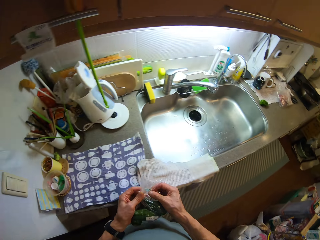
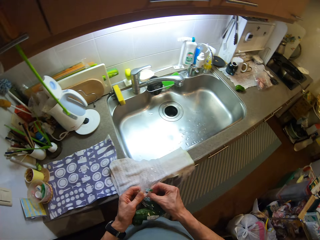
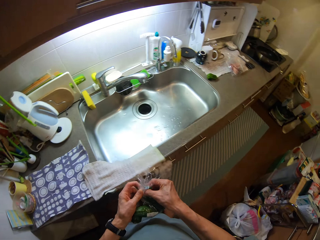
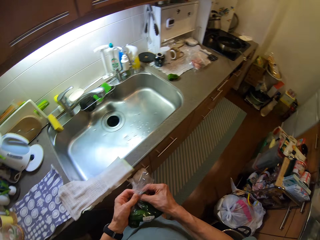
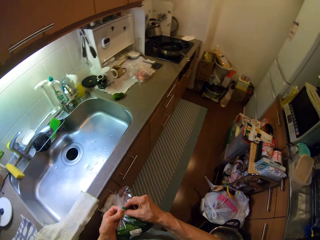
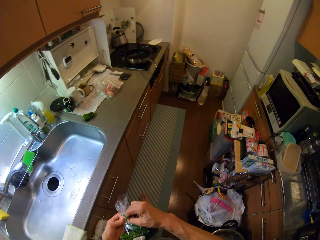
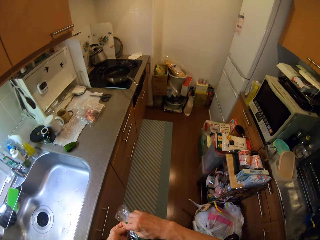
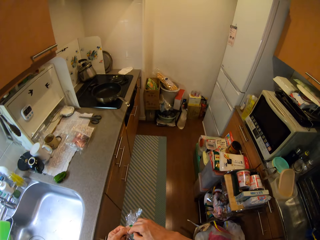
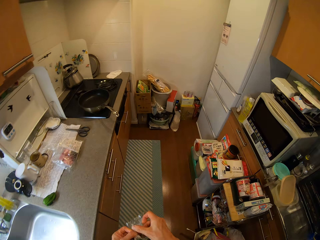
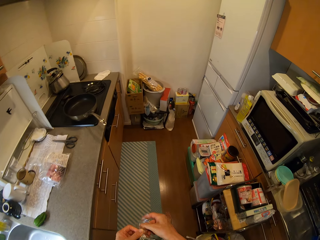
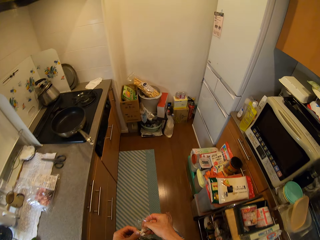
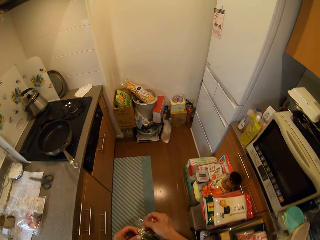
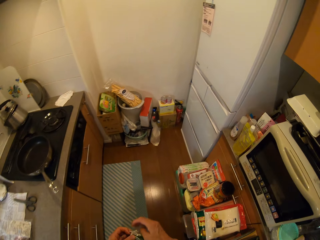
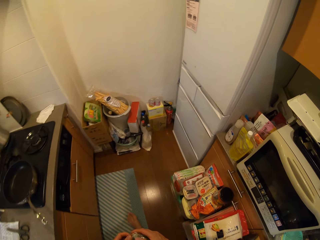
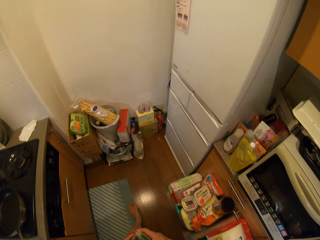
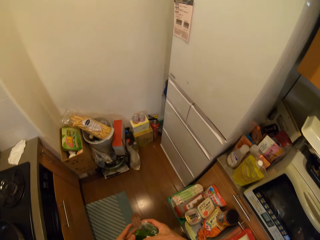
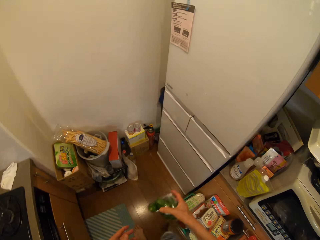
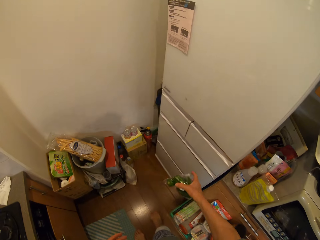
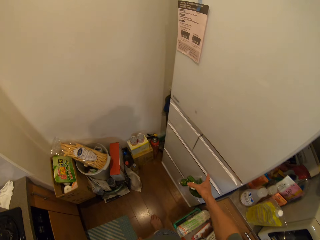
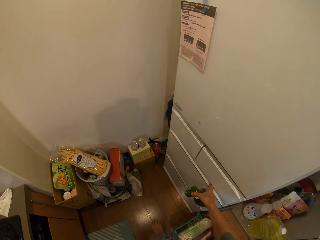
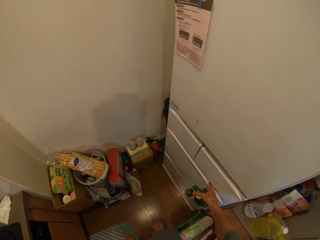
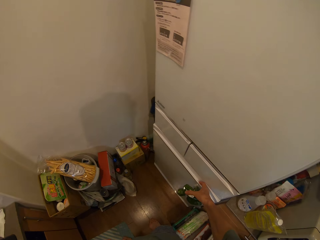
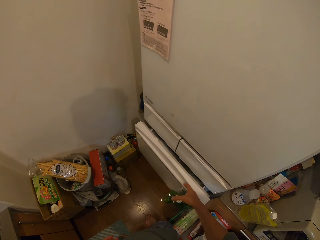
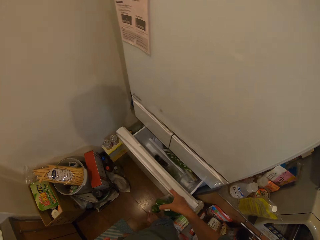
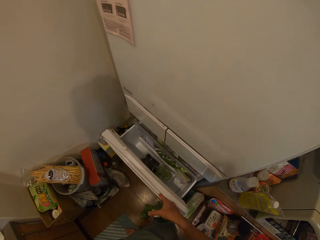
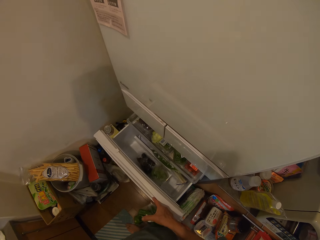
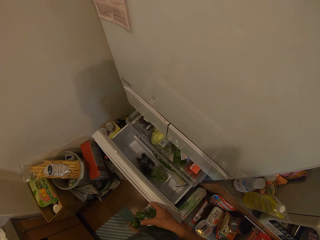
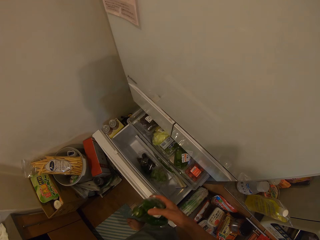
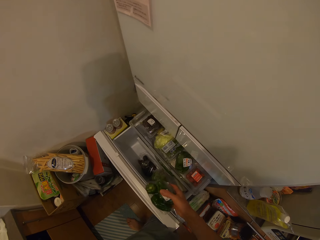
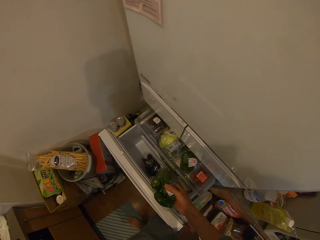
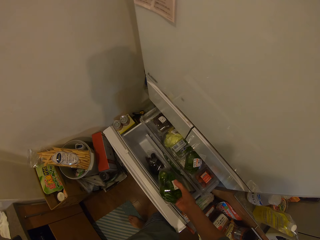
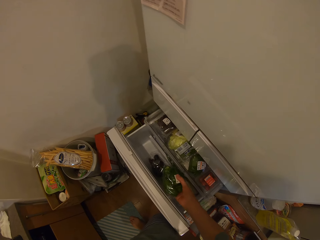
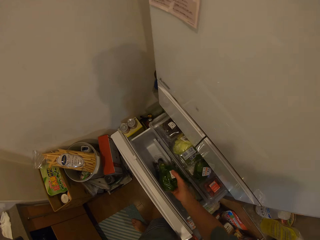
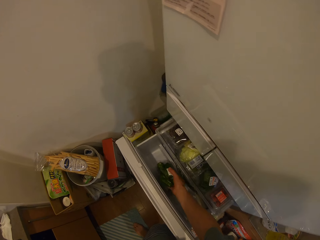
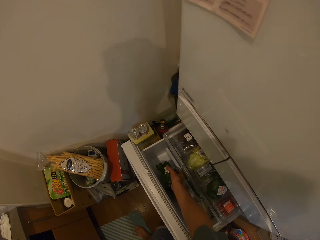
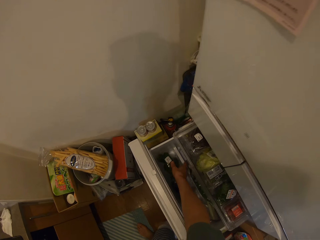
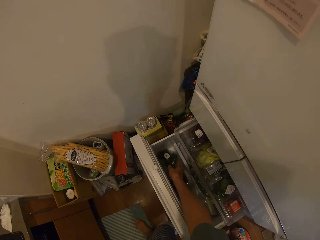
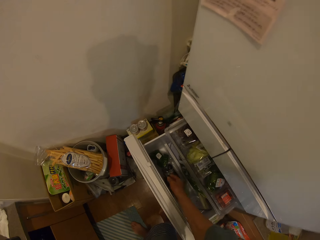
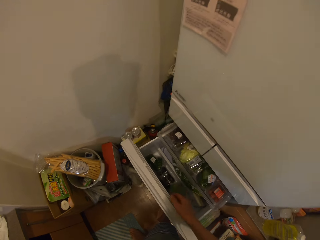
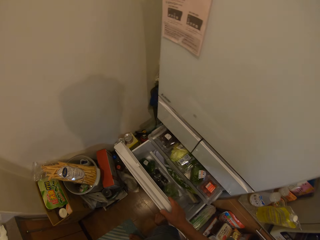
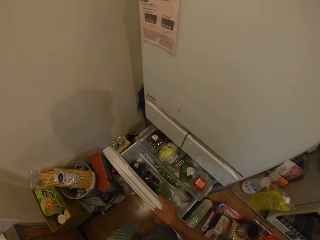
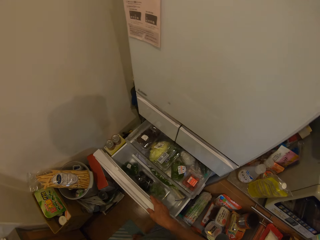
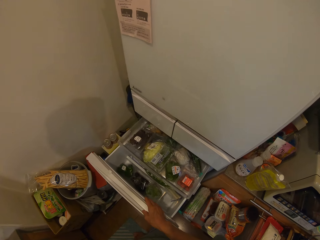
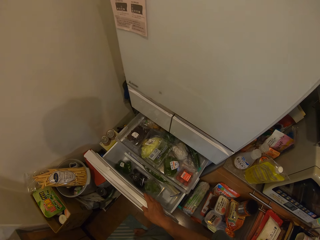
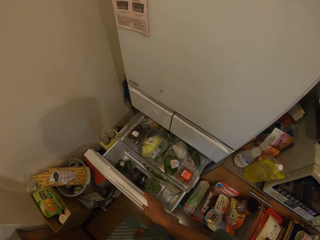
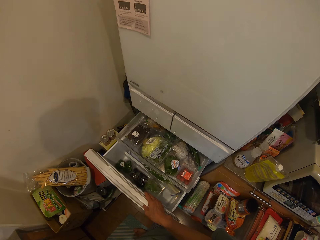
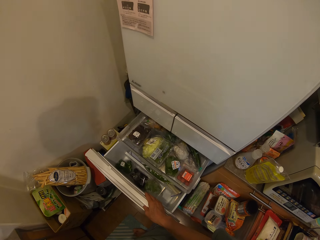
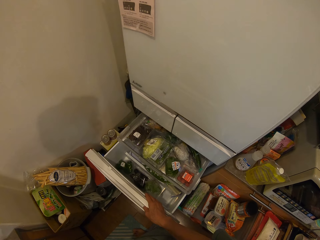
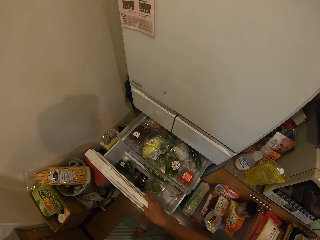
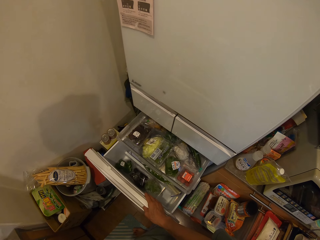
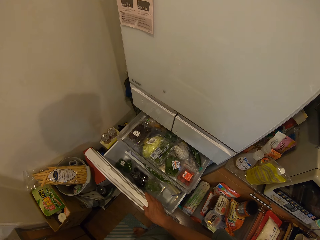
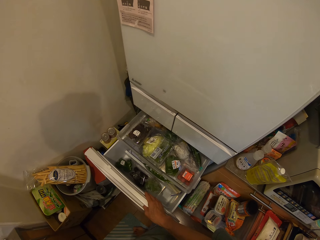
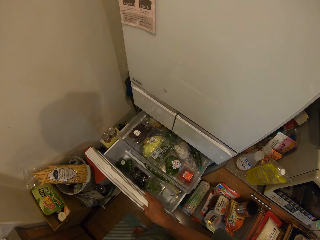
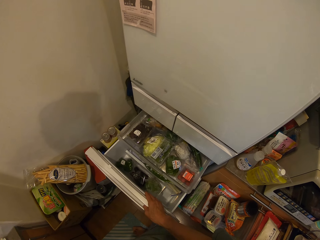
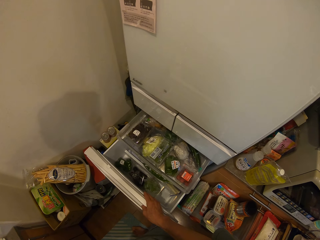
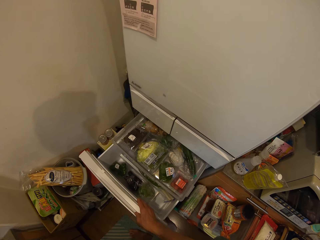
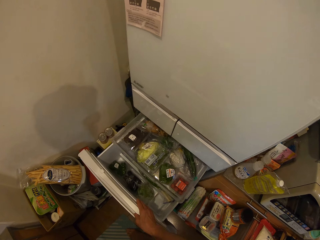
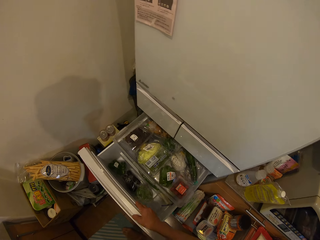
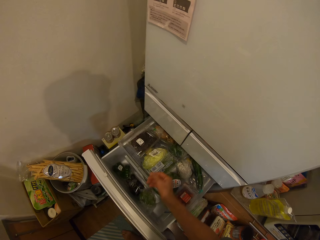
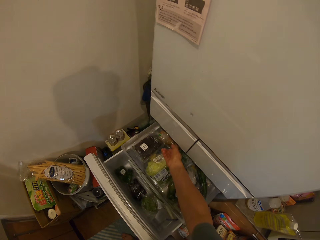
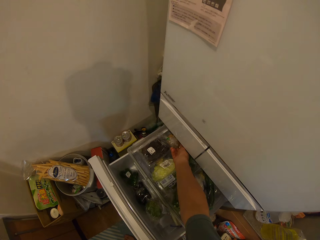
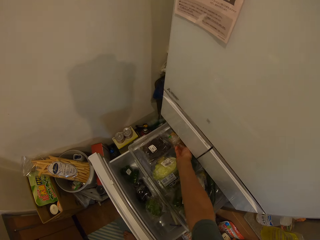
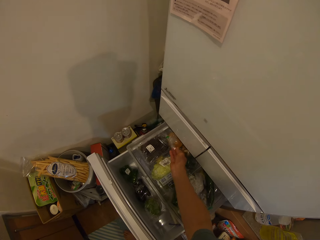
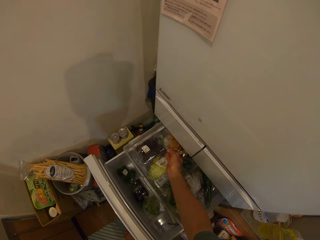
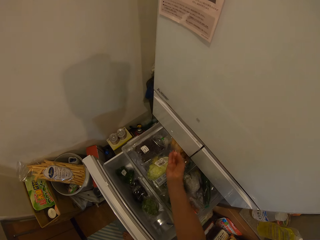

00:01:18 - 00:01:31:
The camera wearer pins the nylon together. They hold the clear vinyl cover stopper. They tie the clear vinyl cover with the clear vinyl cover stopper. They walk to the fridge. They pull a fridge drawer. They place the clear vinyl cover with green capsicums in the fridge drawer. They pull the fridge drawer again. They stare at the fridge drawer.

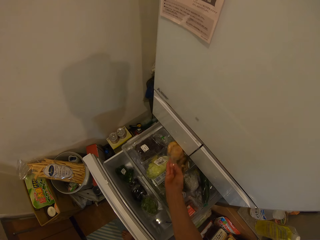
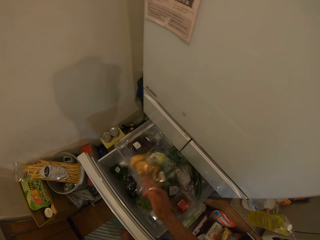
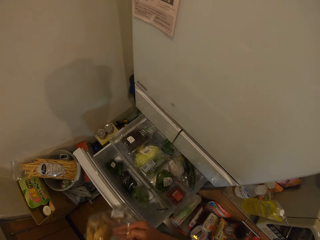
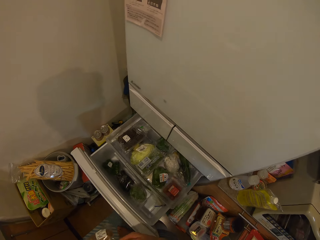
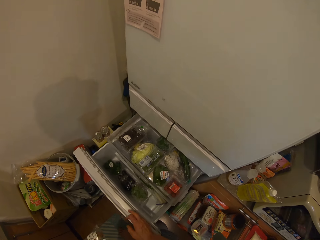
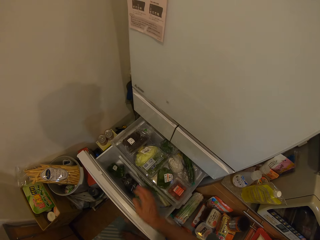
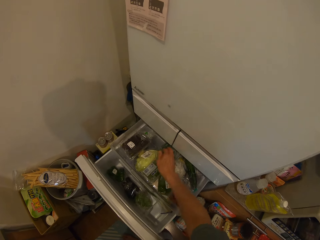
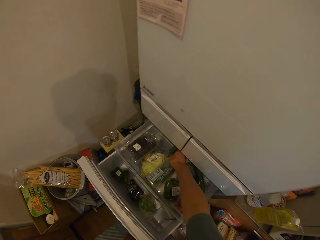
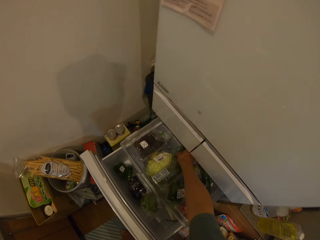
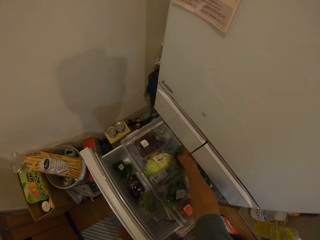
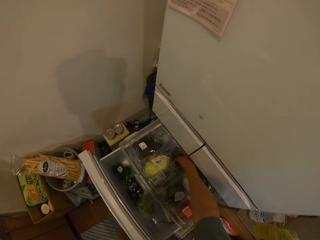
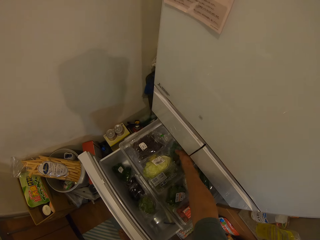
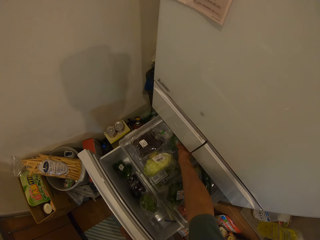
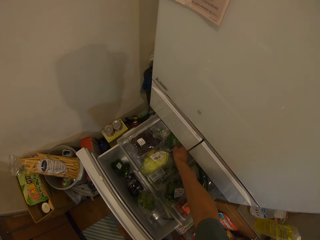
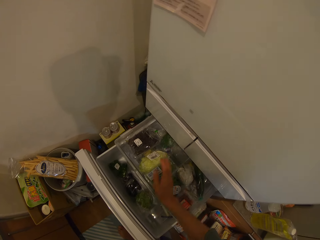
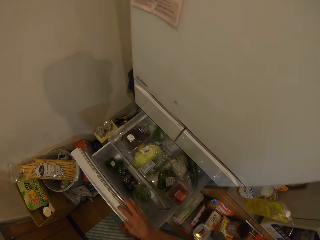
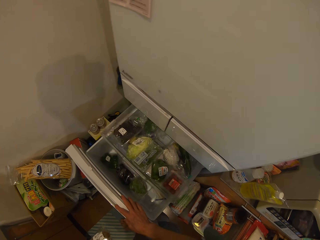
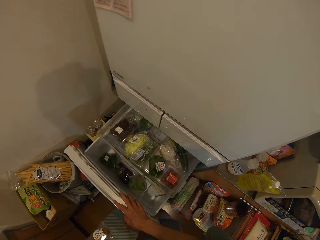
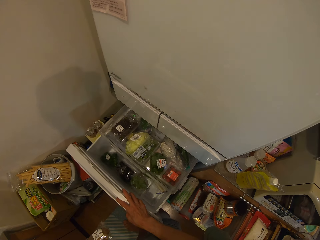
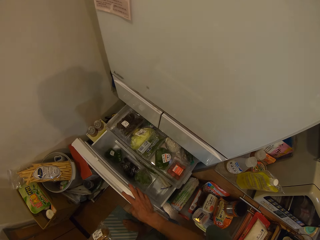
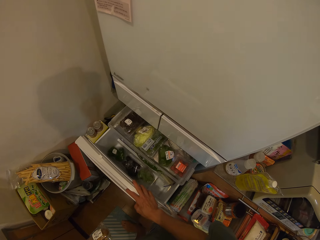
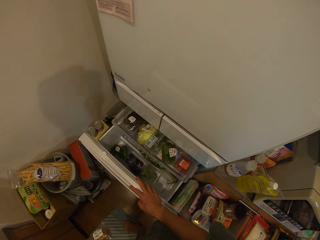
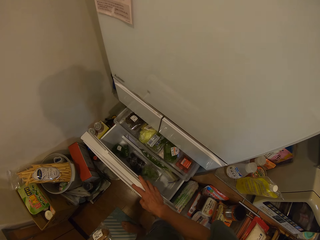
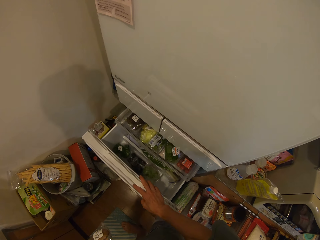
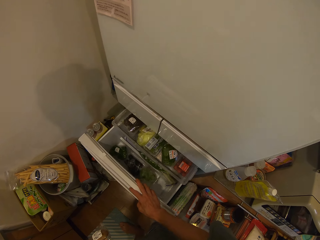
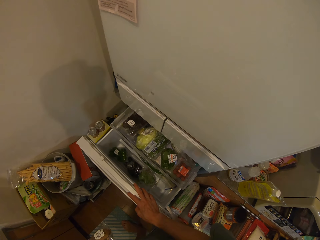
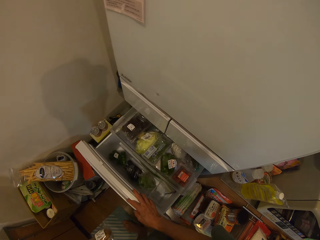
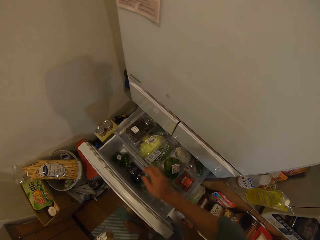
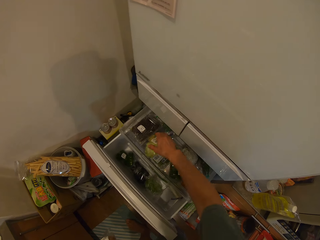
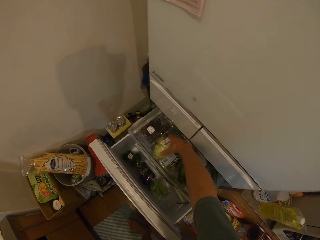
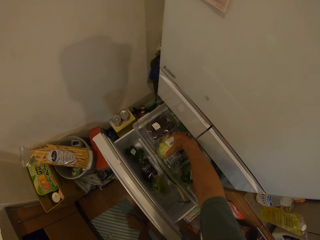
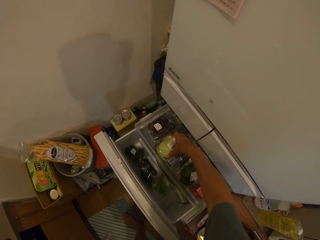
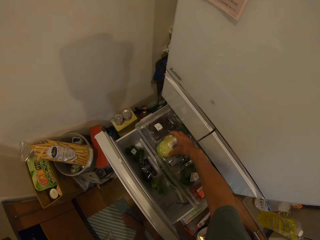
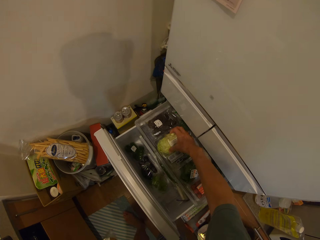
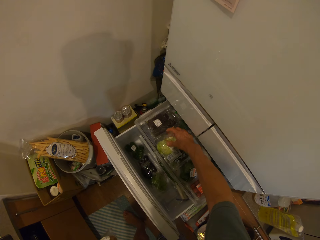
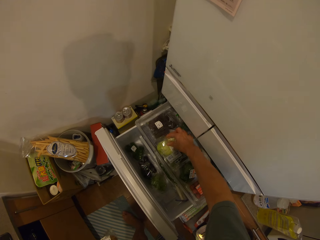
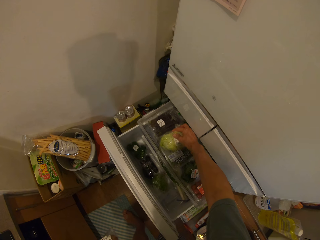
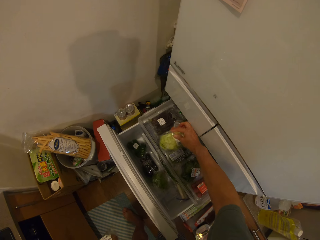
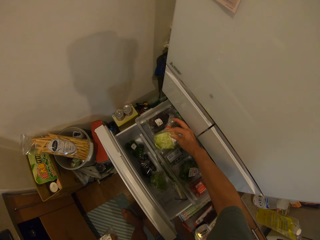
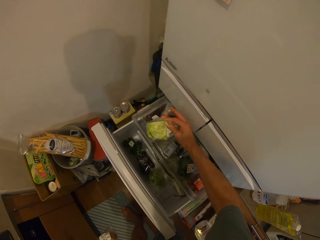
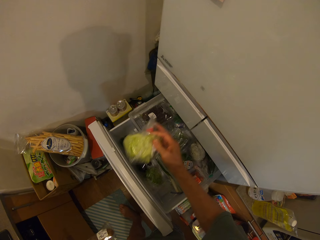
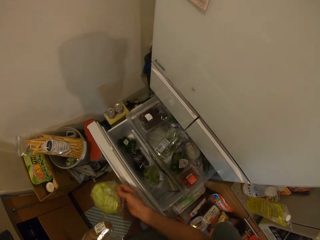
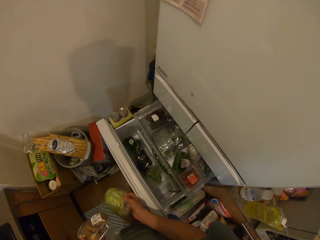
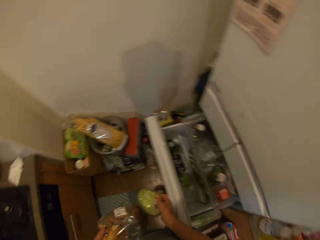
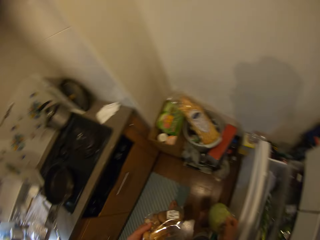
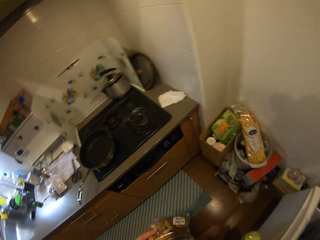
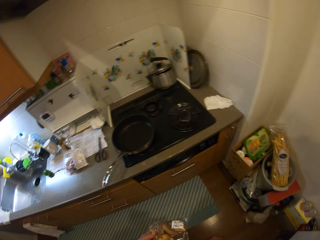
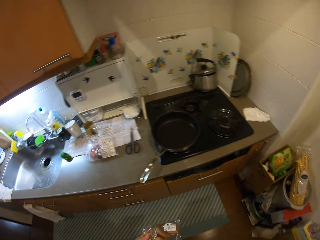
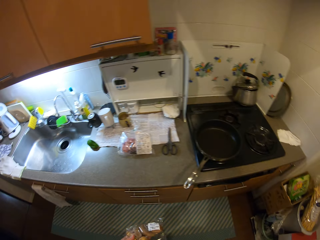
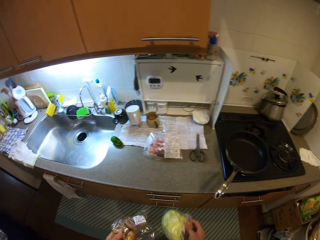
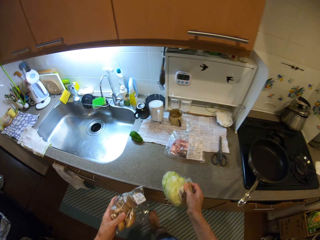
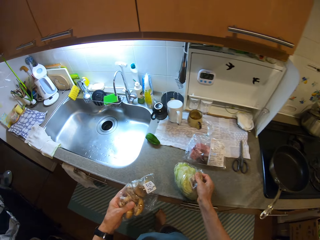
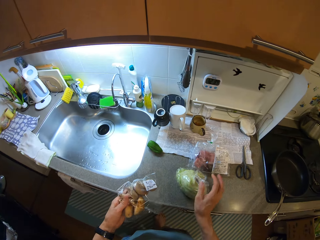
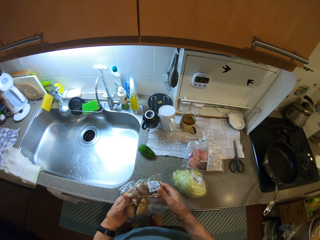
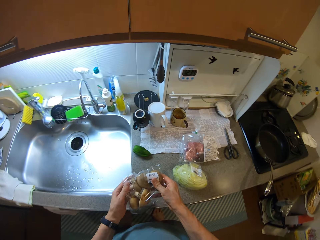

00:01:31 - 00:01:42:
The camera wearer picks a clear vinyl cover with mushrooms from the drawer. They hold something. They close the fridge drawer. They open the fridge drawer. They pick a clear vinyl cover with white cabbage from the drawer. They close the fridge drawer. They turn to the sink.
